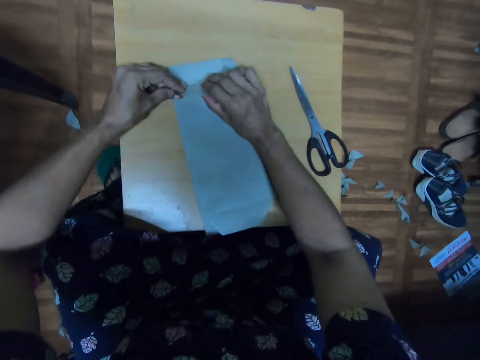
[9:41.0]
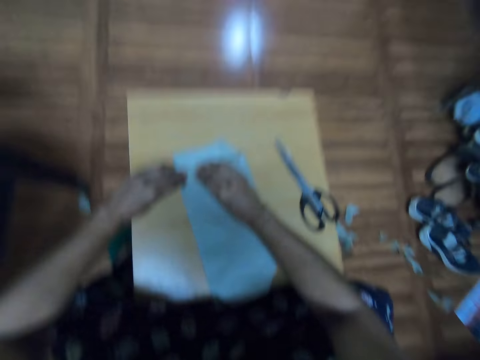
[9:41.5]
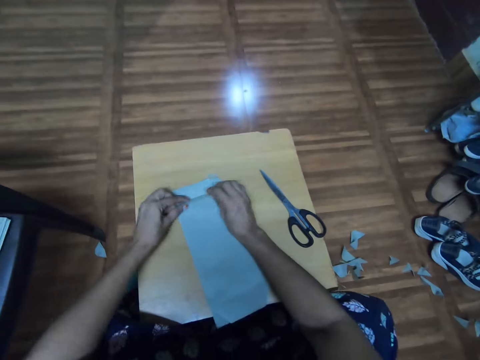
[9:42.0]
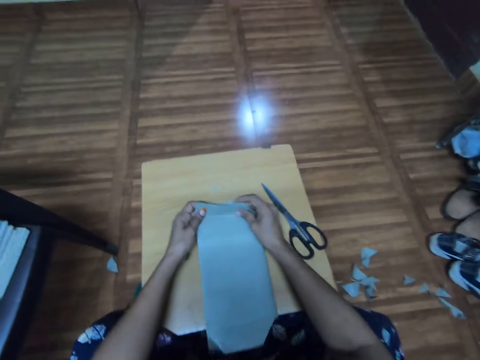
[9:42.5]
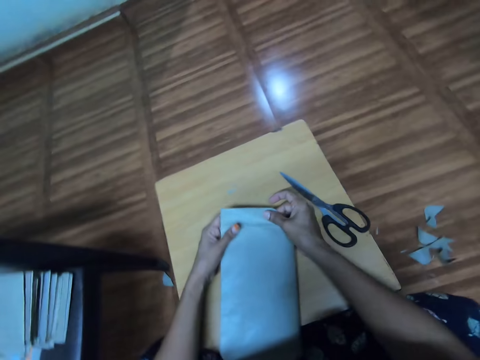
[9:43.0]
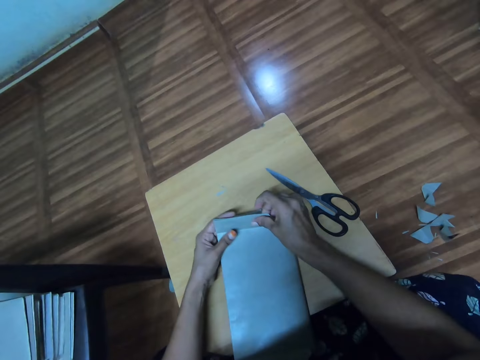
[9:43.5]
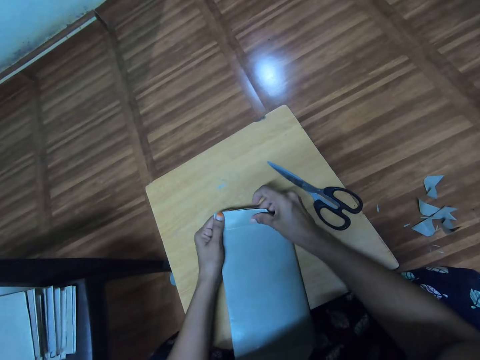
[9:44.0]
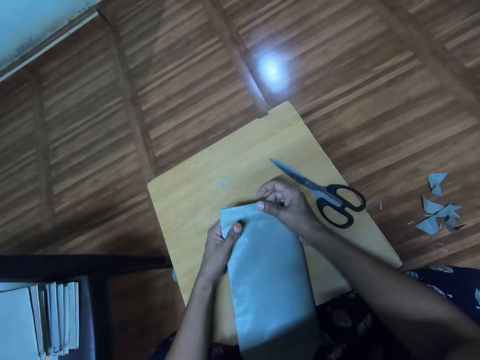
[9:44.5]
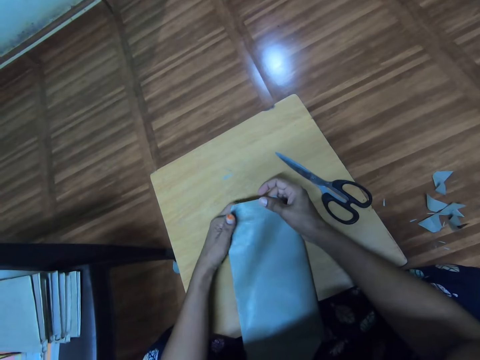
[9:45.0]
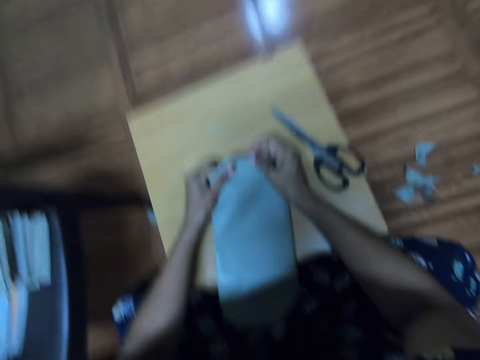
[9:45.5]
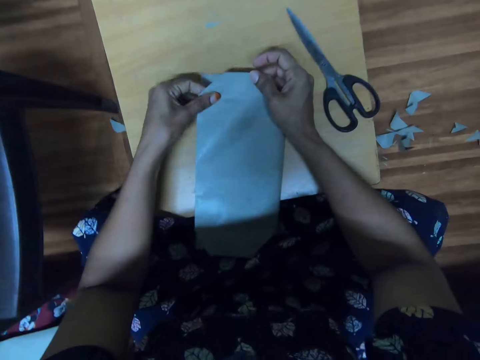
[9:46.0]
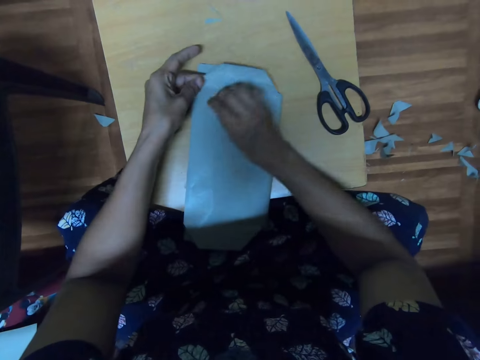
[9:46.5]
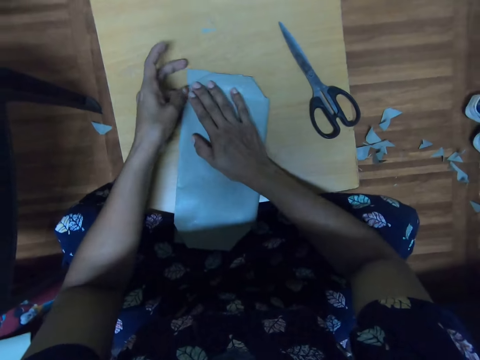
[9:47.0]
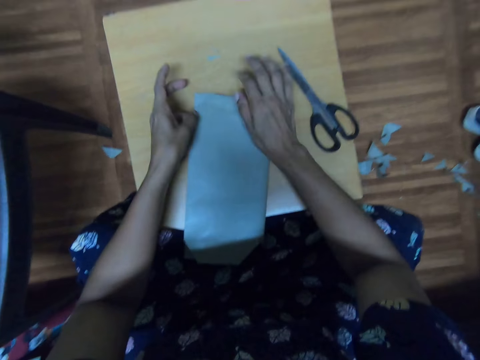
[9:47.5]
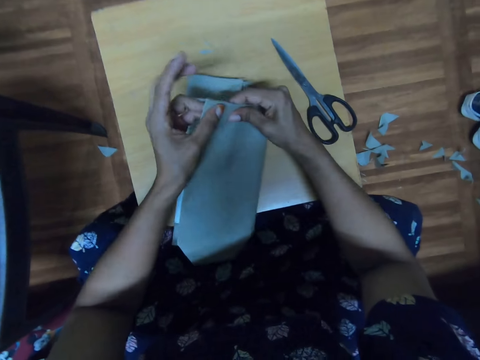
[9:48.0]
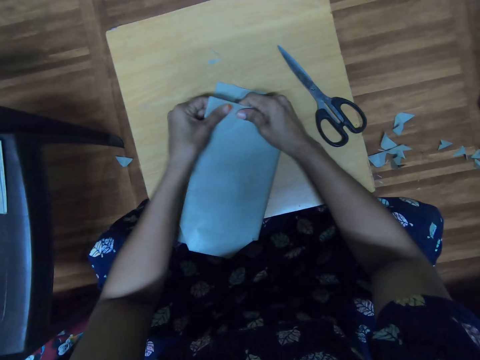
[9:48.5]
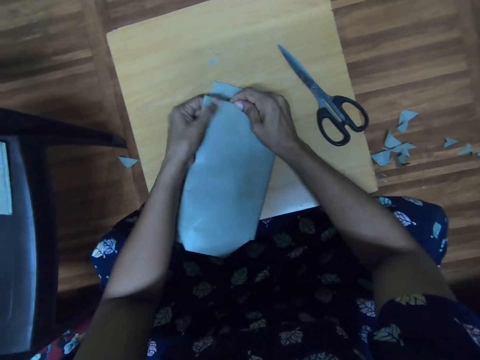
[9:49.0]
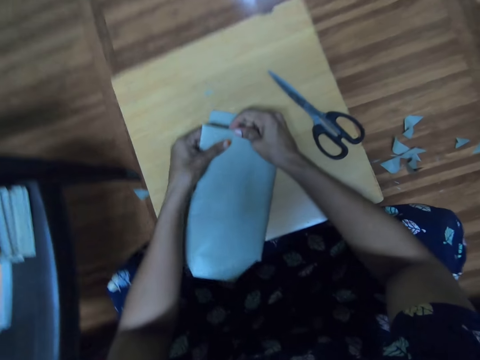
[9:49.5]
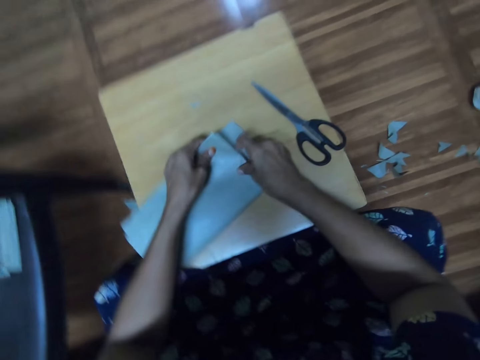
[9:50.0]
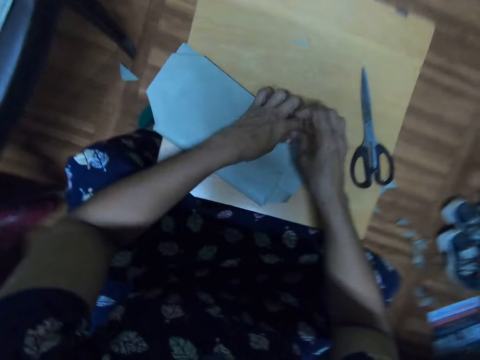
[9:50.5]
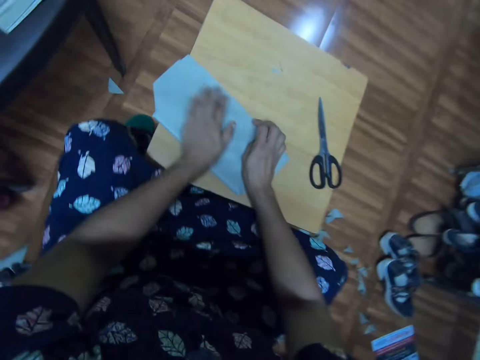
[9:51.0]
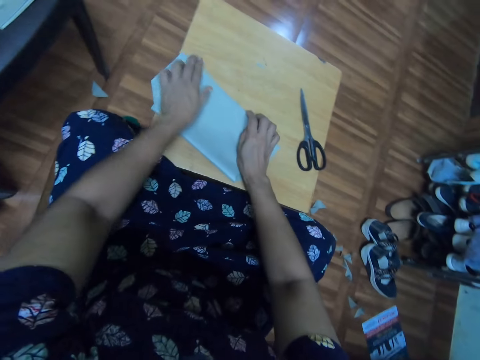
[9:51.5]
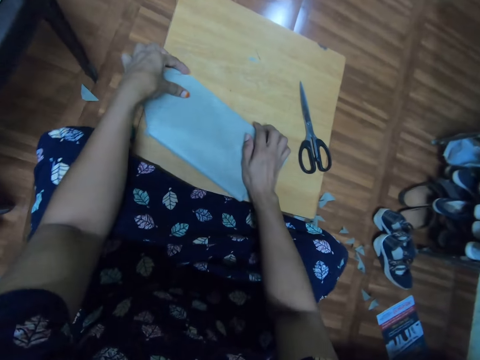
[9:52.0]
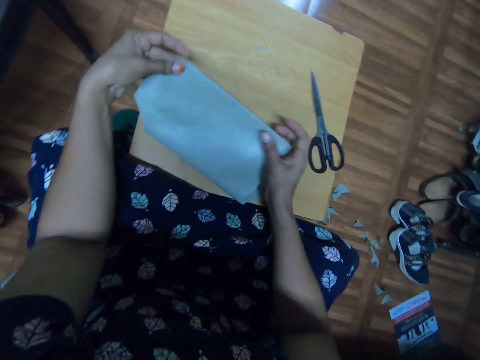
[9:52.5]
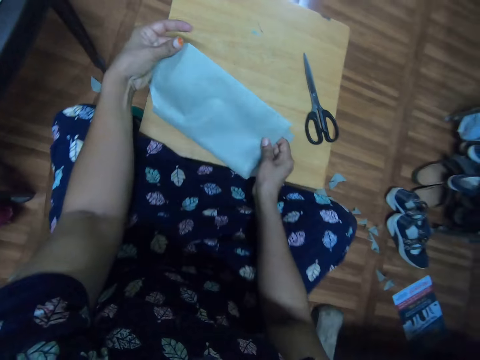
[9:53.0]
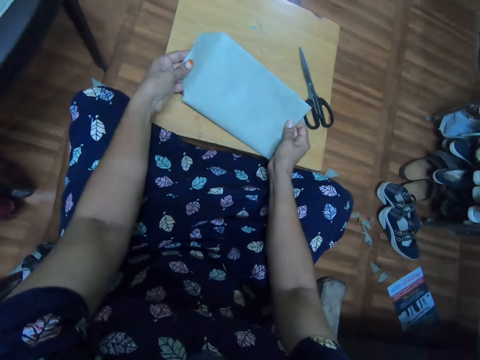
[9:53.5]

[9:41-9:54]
The camera wearer folds a paper cover. They adjust the paper with the left hand. They adjust a book on a table. They fold a piece of paper. They turn the book around. They flip the book on the table. They adjust the paper cover on the book.

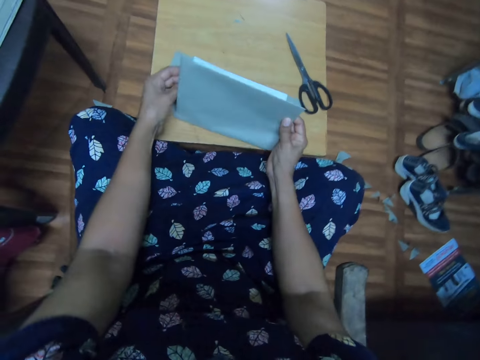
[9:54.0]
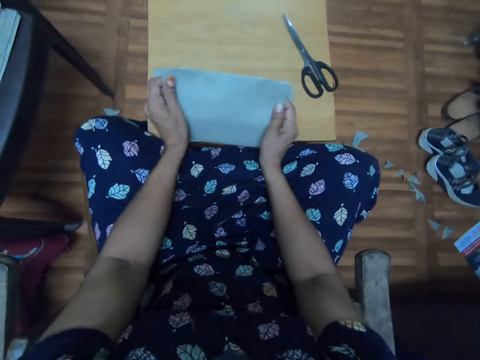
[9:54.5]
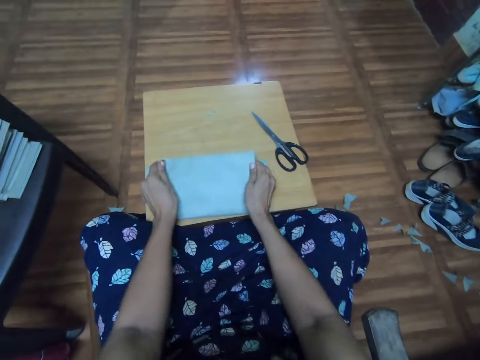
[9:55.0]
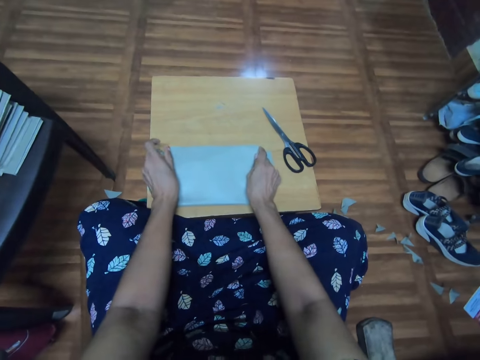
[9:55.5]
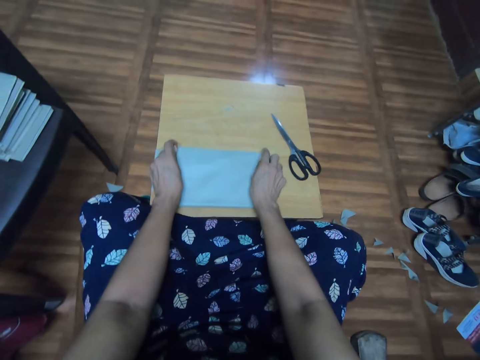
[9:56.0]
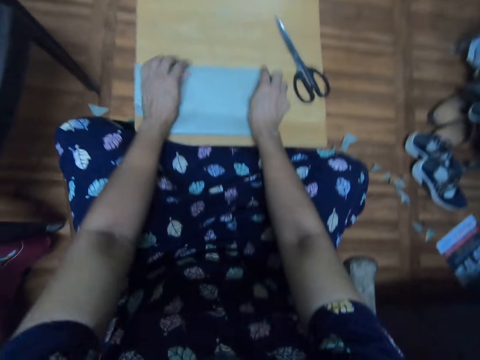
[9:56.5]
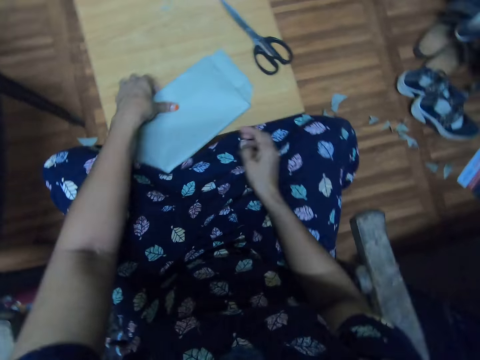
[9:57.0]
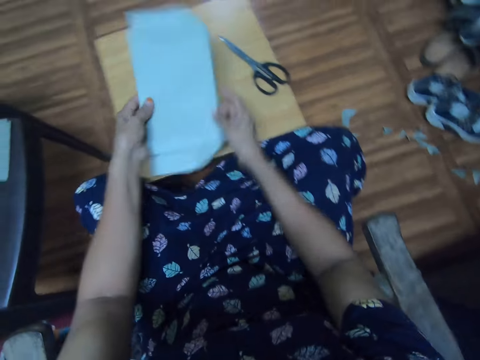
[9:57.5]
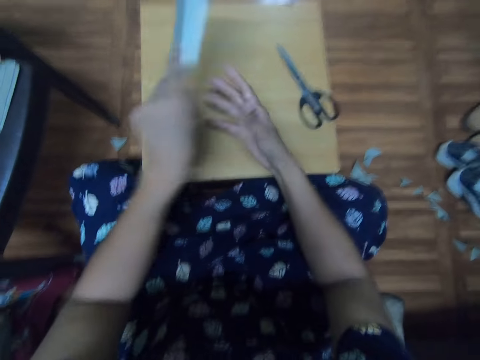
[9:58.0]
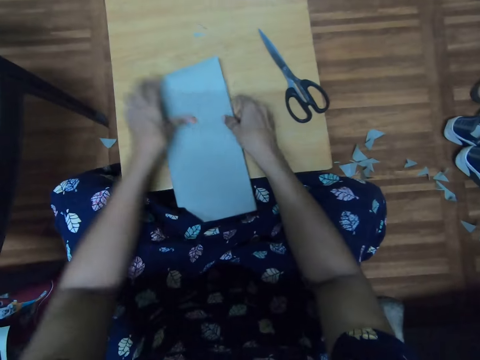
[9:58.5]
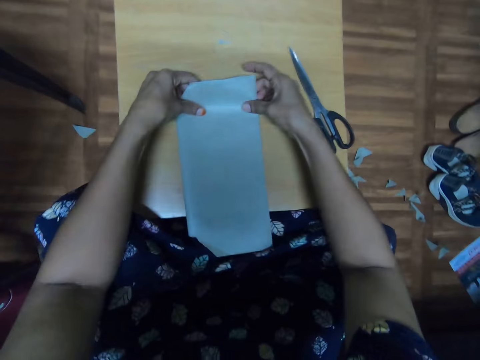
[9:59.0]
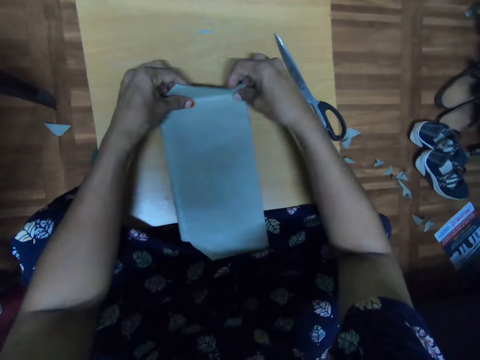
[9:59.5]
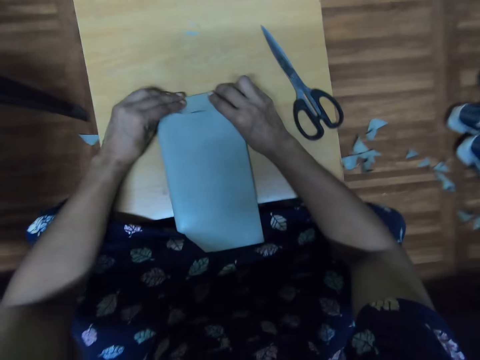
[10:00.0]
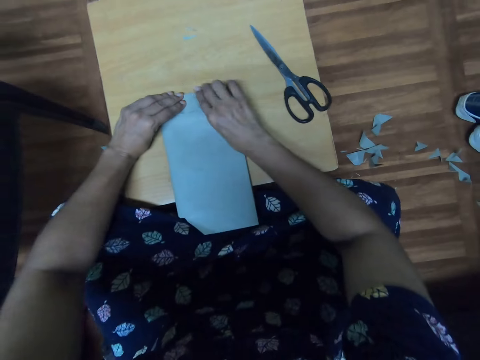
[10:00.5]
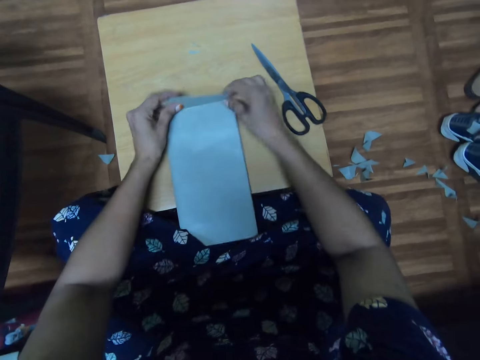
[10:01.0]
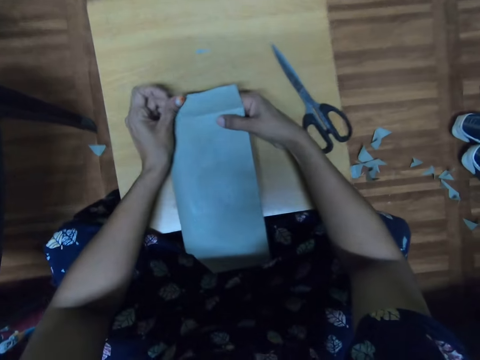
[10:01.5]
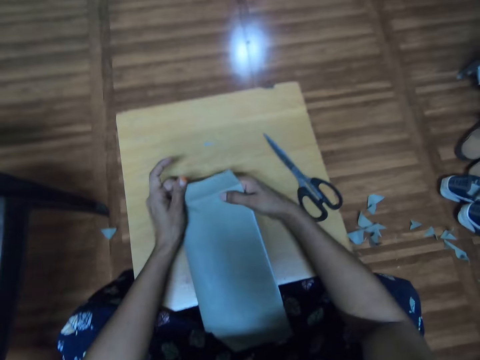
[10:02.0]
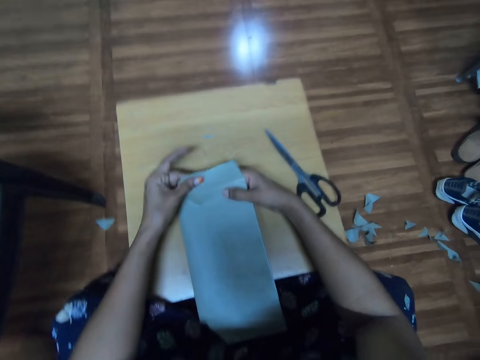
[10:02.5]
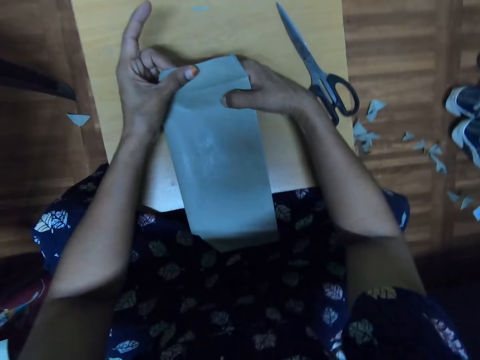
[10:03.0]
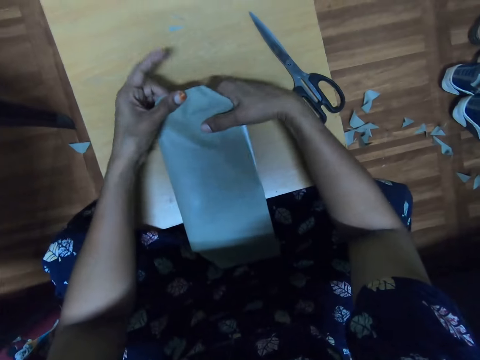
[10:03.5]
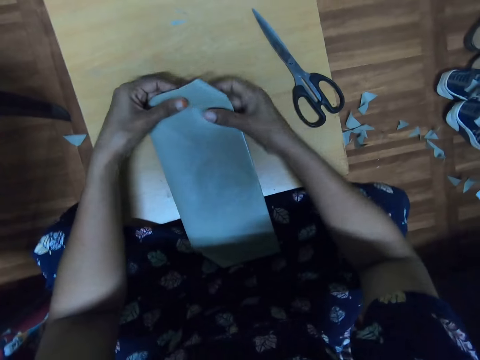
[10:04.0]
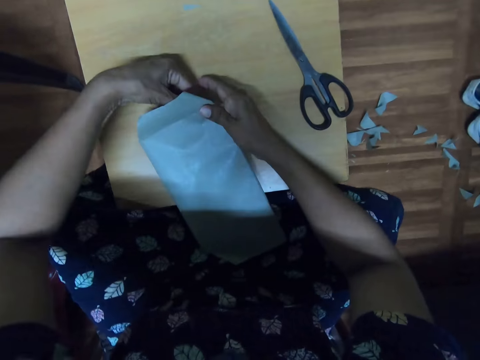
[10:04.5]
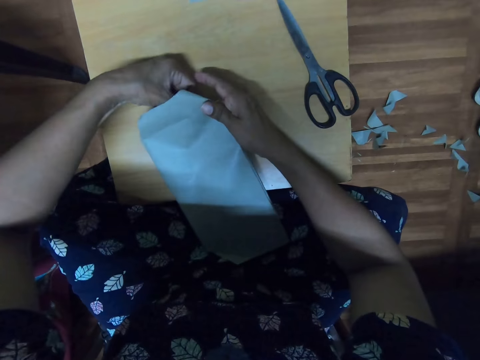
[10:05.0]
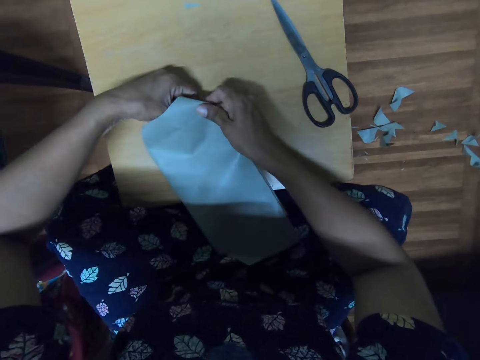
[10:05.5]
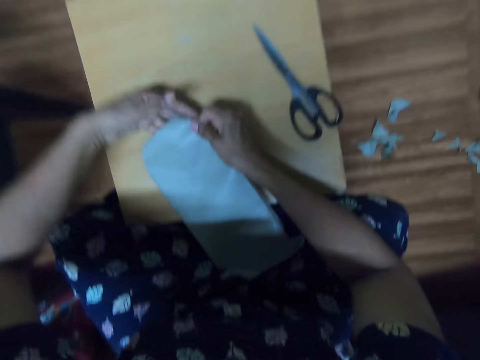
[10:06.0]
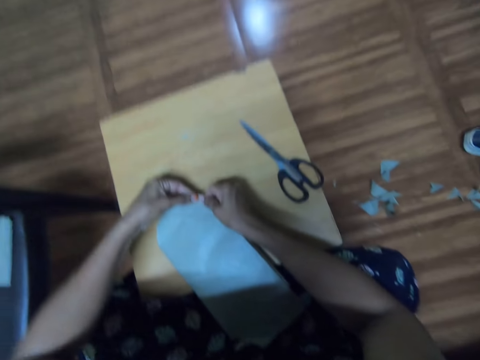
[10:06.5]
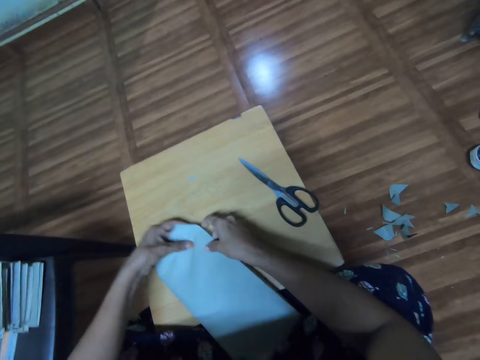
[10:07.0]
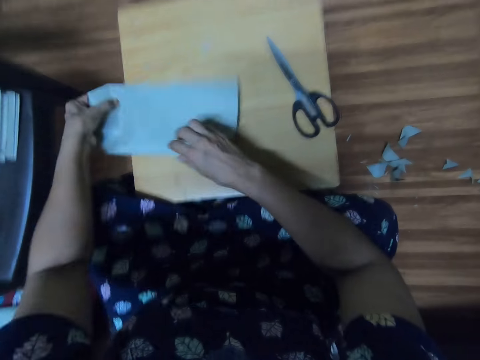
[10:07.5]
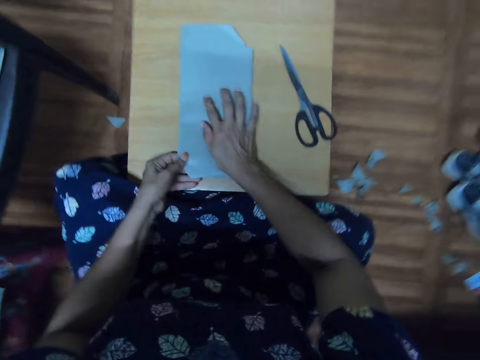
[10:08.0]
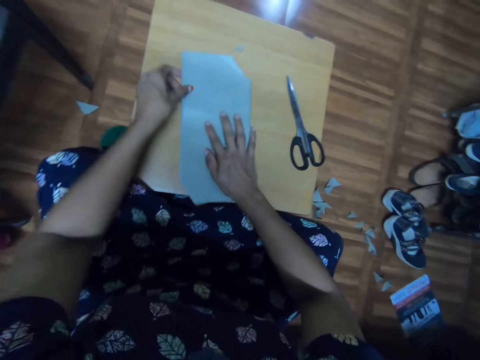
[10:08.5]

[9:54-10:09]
The camera wearer folds a paper cover. They turn a book around. They adjust the paper cover on the book. They flip the book. They fold the paper cover. They adjust the paper cover on the book with both hands. They fold the paper cover. They turn the book around. They adjust the paper cover on the book.
